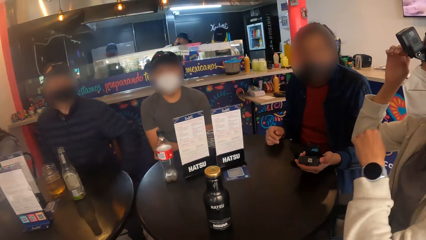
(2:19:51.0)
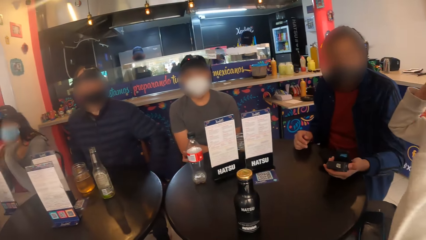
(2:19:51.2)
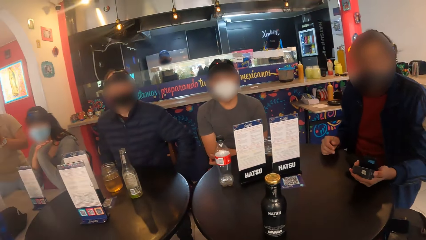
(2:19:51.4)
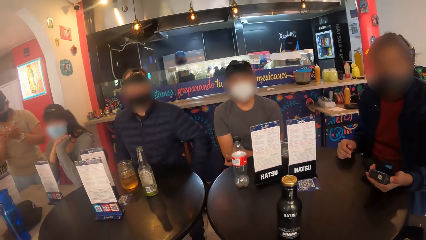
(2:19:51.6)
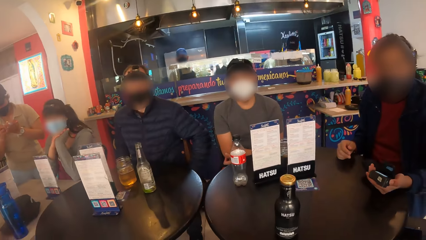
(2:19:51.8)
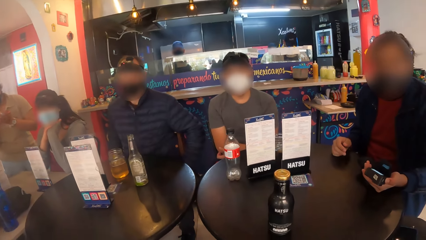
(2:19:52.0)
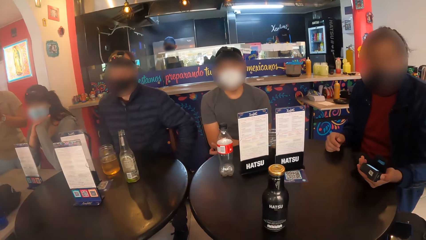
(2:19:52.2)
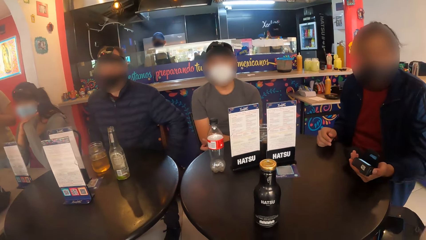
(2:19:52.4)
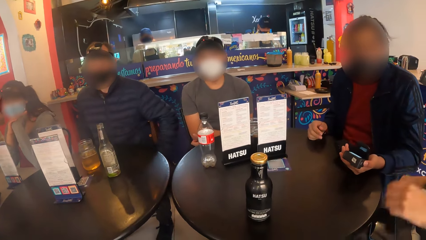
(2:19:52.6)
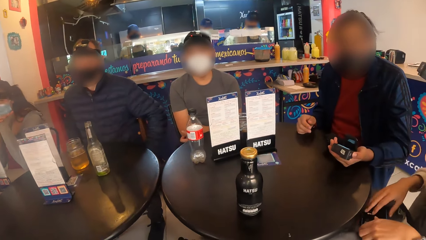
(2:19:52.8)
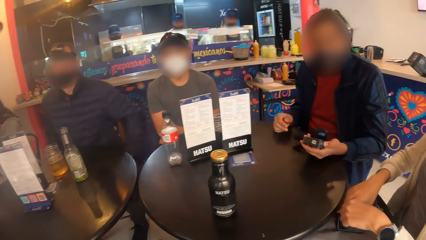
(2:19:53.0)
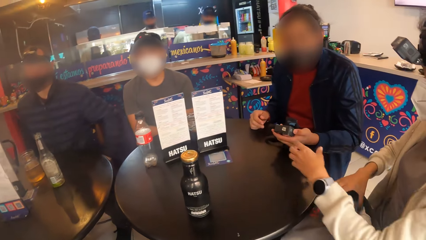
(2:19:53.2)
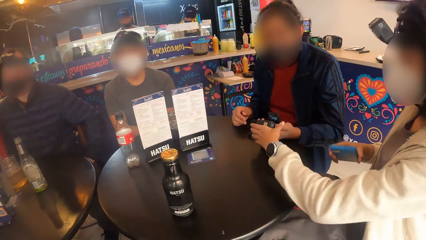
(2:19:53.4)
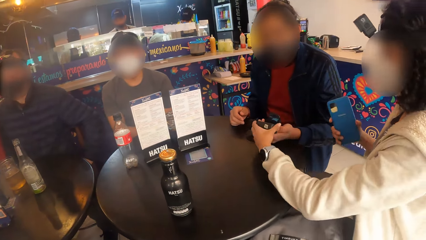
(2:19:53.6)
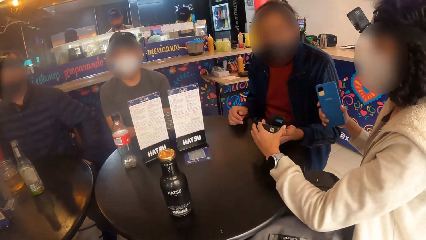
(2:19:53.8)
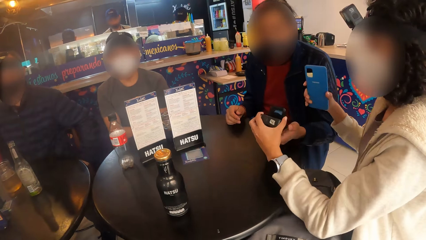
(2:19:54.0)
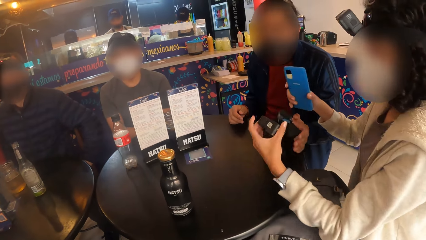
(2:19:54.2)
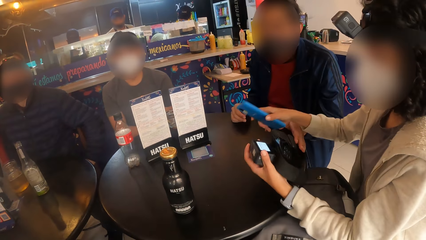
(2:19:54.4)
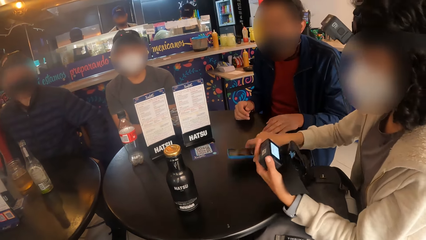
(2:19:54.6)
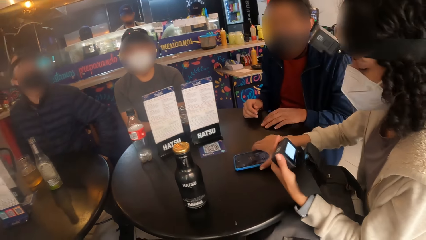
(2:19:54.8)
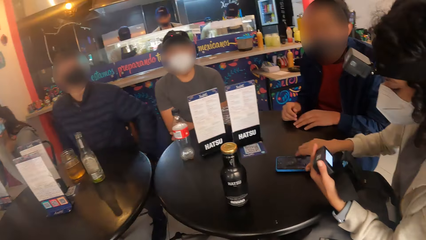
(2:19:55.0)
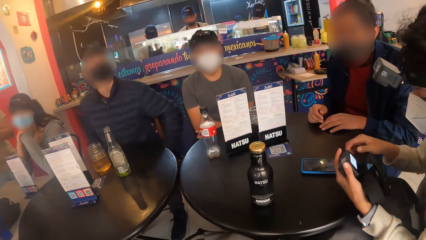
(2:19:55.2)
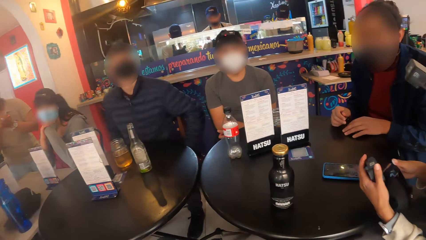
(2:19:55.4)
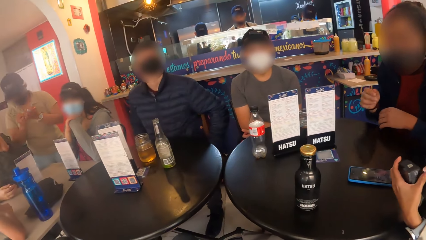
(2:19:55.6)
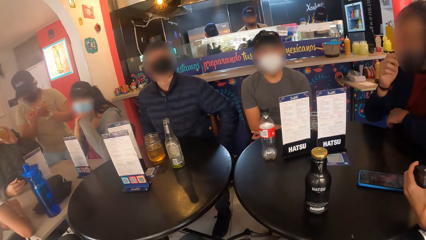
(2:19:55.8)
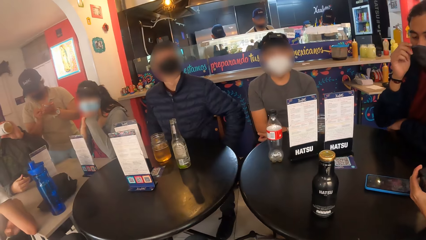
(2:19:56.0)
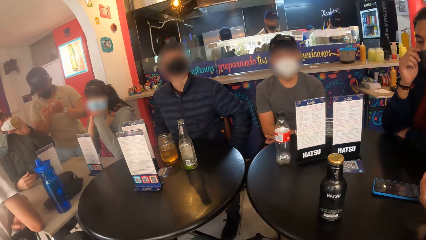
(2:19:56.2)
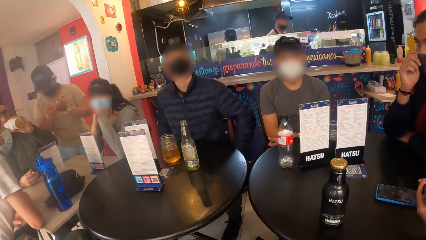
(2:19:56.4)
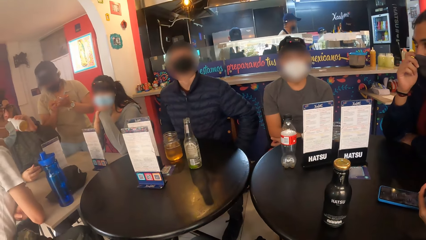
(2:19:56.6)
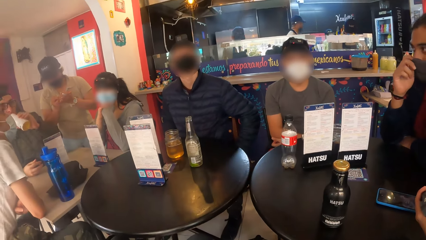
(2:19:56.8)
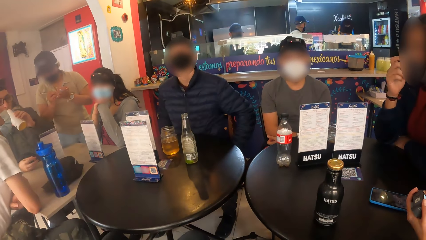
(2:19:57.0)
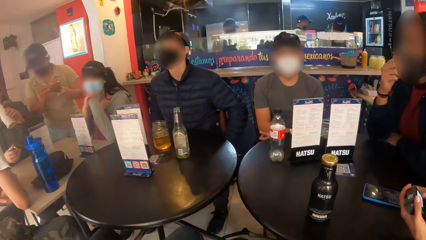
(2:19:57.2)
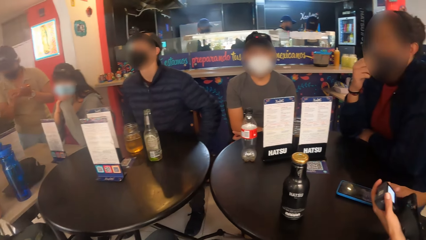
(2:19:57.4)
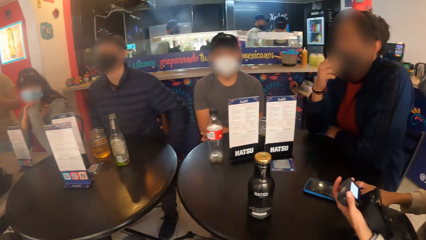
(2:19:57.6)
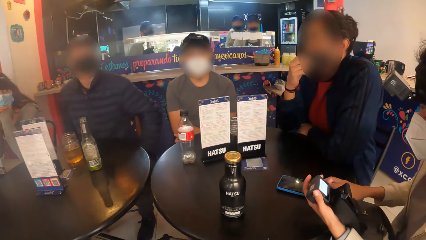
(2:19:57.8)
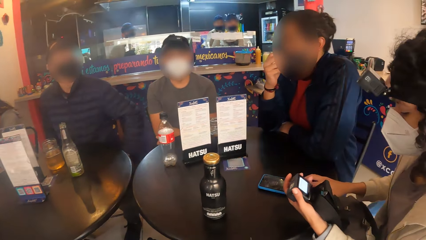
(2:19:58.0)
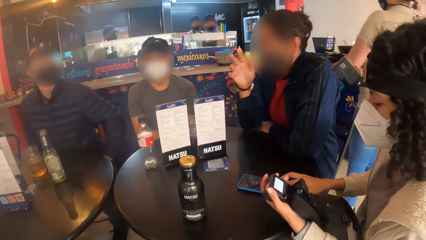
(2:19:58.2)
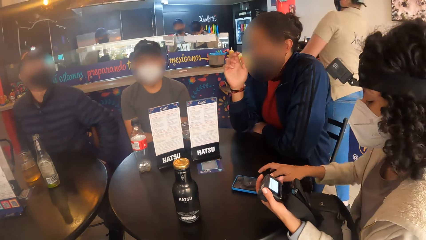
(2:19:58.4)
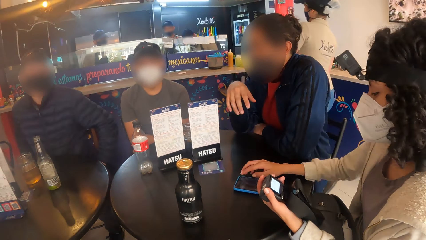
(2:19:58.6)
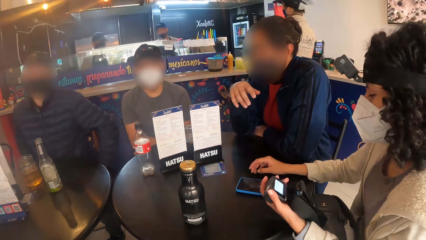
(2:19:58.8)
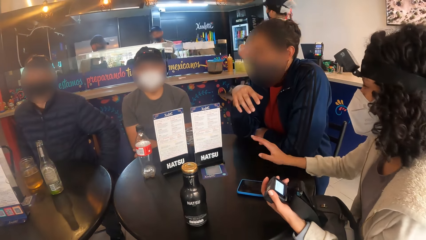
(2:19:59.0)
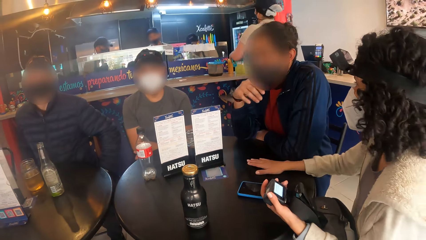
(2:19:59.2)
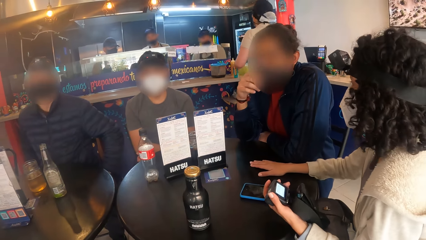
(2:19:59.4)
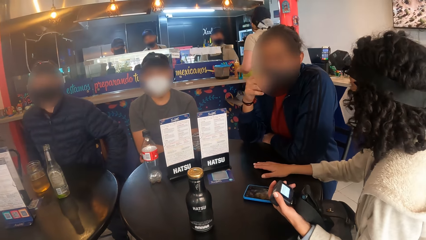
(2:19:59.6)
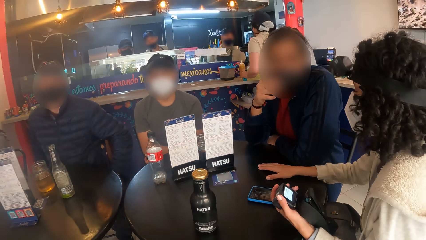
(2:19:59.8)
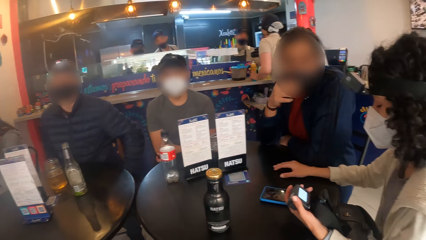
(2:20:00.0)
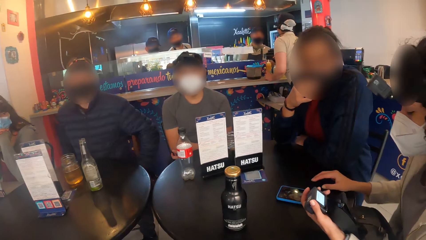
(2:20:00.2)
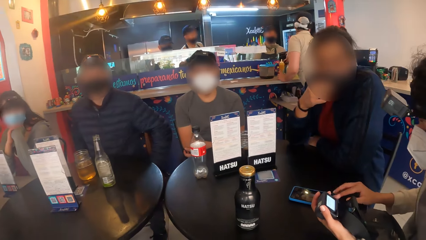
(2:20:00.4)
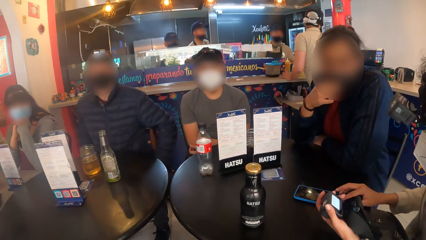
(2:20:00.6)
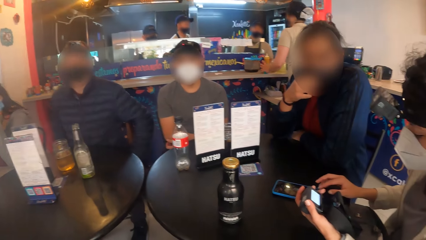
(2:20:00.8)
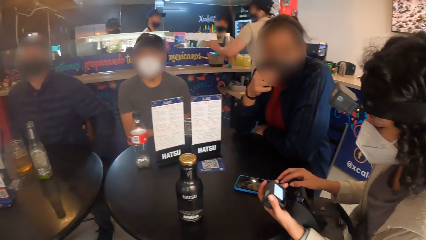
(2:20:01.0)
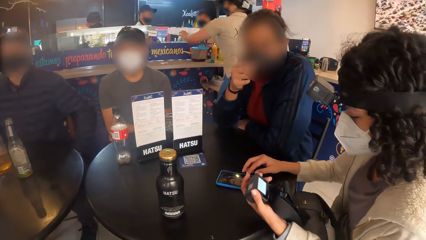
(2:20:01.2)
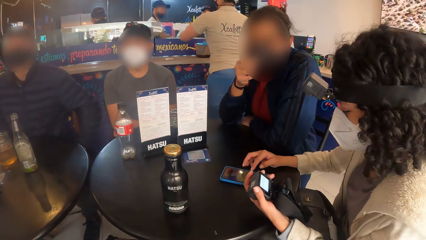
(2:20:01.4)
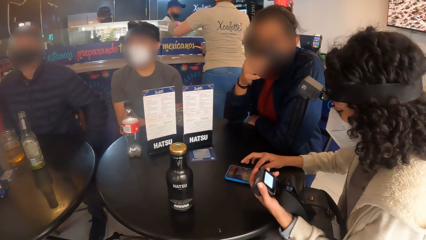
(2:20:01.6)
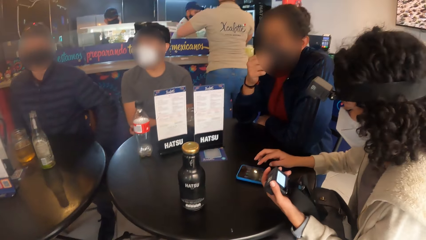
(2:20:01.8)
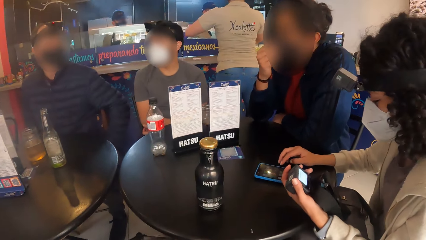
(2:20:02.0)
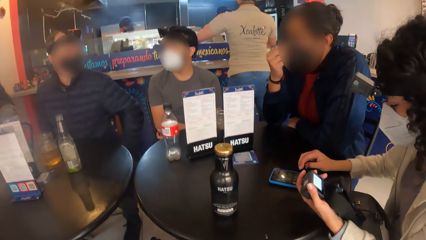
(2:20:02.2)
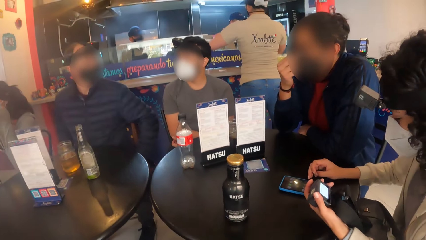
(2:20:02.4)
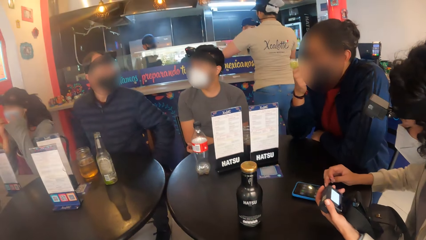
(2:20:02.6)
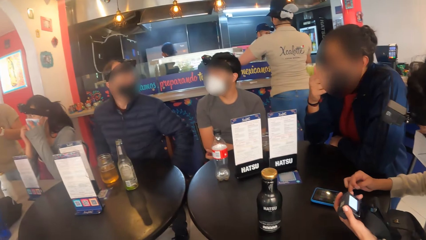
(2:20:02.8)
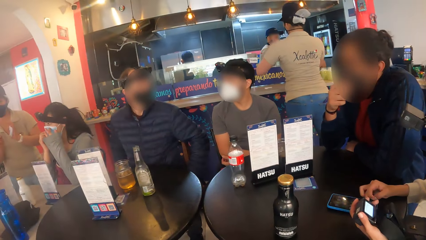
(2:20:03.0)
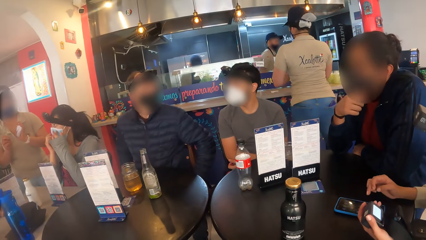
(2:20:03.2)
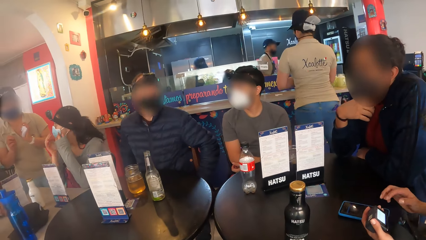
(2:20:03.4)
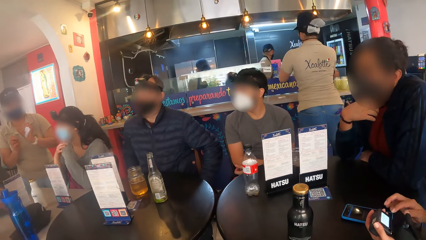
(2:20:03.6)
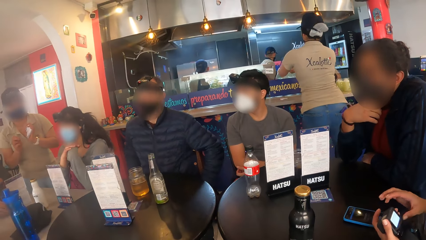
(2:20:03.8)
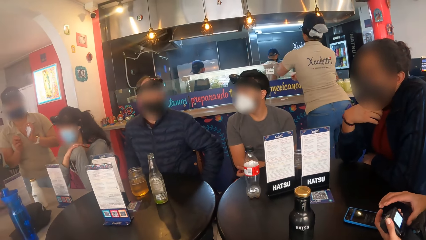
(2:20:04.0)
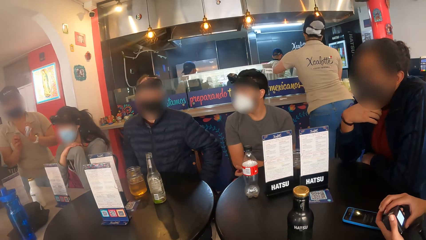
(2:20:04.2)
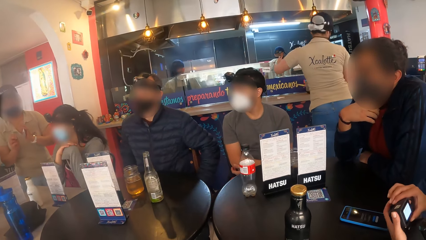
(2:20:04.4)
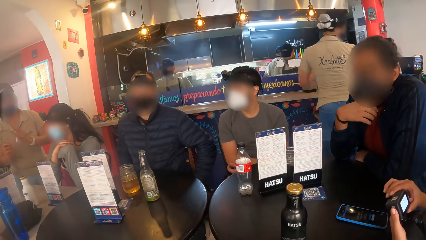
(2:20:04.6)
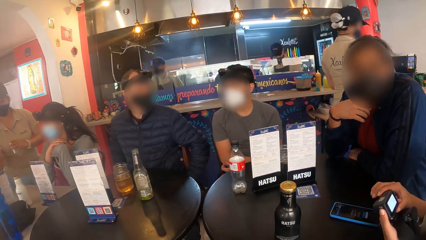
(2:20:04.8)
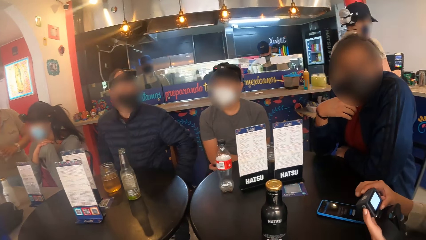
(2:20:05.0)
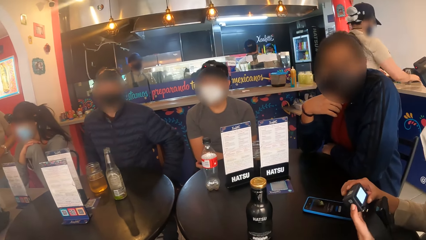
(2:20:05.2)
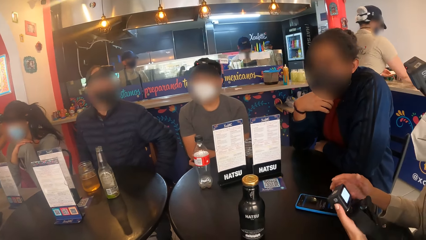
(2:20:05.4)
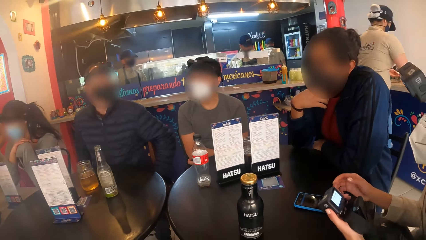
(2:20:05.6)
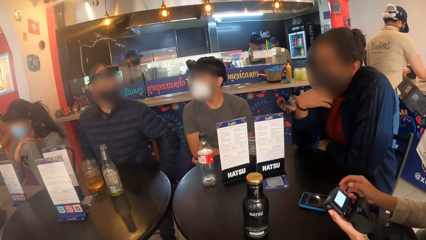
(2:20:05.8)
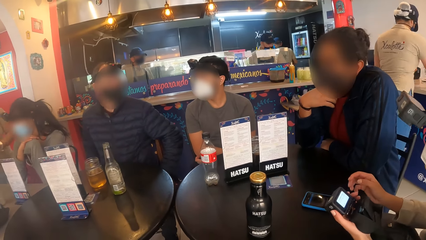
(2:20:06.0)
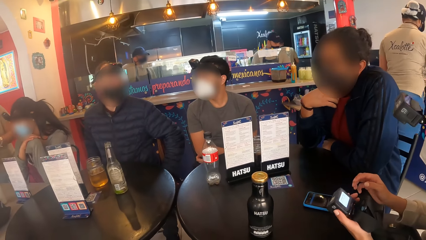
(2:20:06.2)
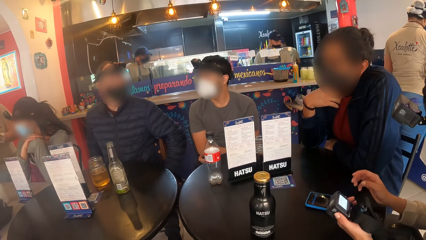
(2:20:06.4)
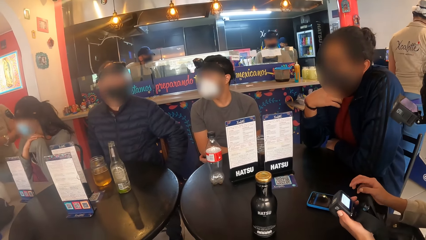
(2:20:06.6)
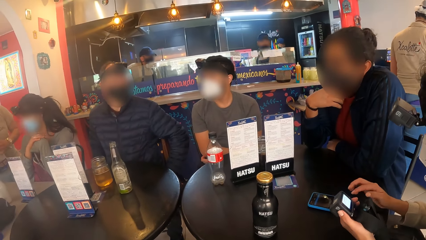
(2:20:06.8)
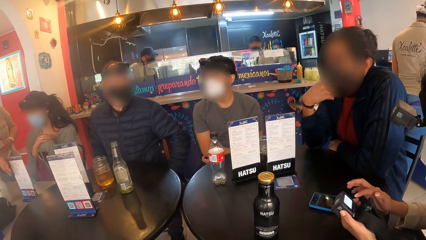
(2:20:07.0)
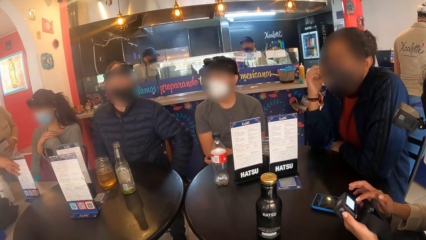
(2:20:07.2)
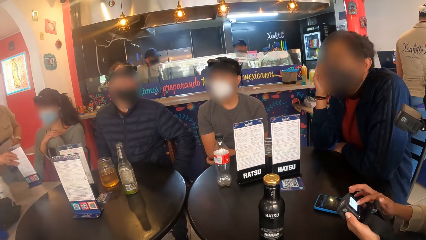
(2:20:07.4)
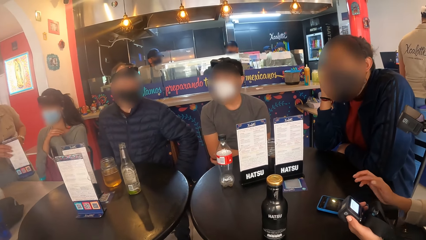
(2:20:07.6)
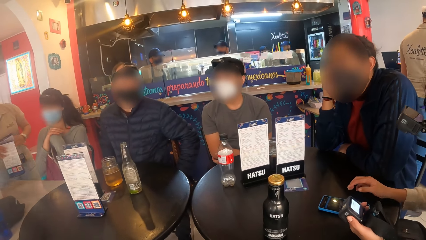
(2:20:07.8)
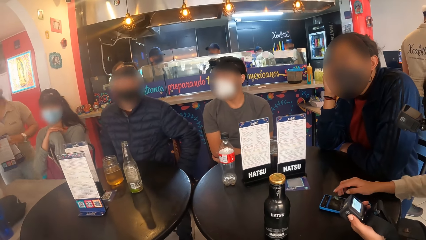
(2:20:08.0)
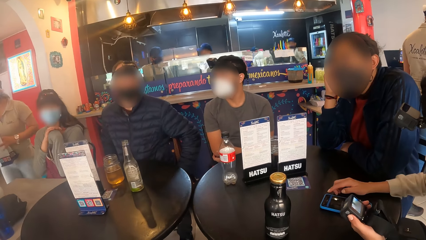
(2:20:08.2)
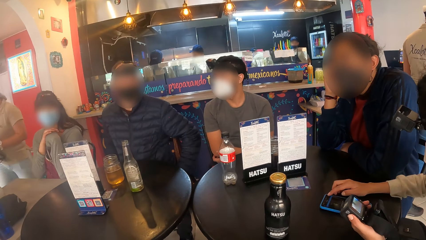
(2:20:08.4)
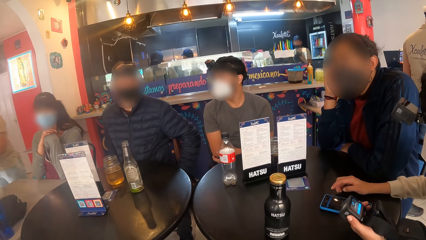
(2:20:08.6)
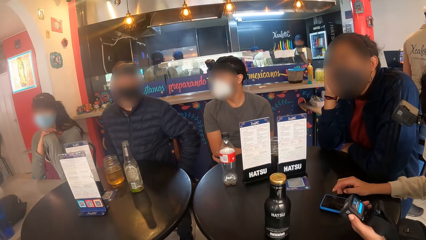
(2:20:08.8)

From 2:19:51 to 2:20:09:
A woman gives the camera in her left hand to another woman. The other woman drops a phone in her right hand on the table. She interacts with the first woman. The other woman presses the phone on the table with her right hand. She operates the camera. She adjusts the camera in her left hand with her right hand. She touches the camera in her left hand with her right hand. She presses the phone on the table with her right hand.
